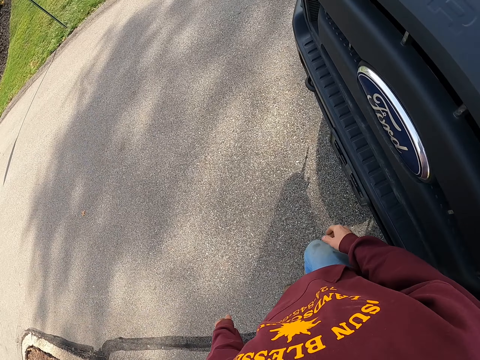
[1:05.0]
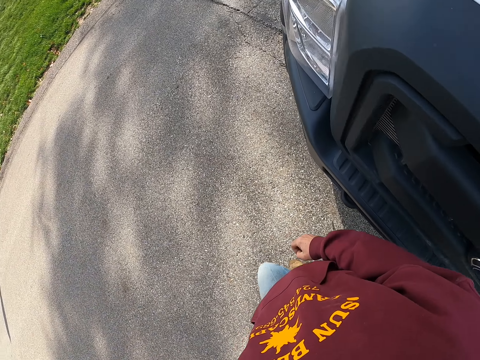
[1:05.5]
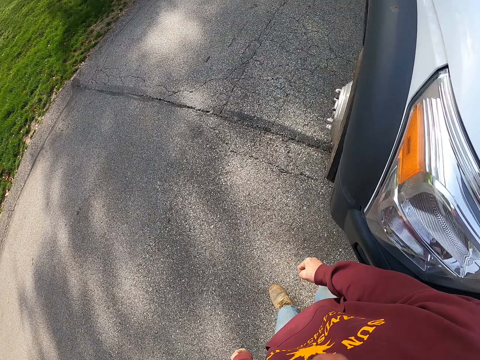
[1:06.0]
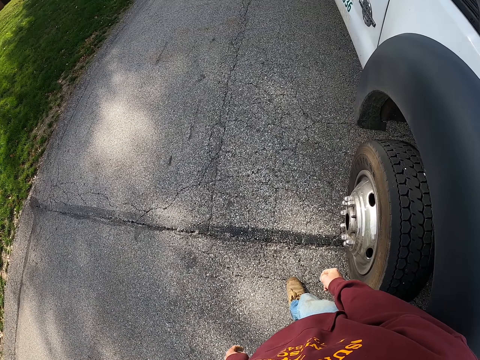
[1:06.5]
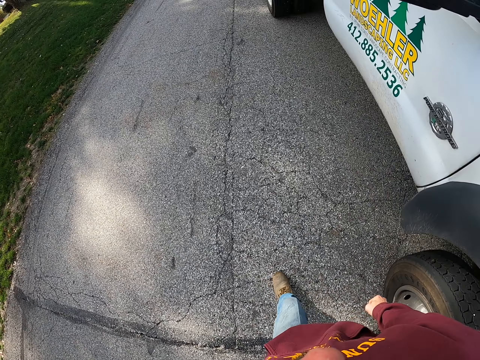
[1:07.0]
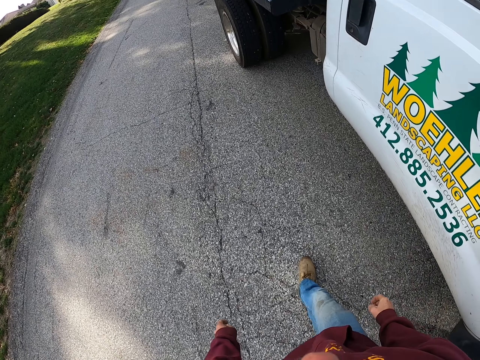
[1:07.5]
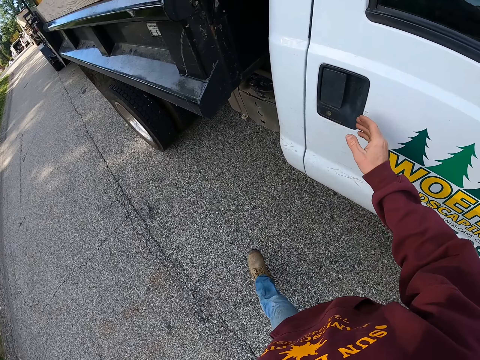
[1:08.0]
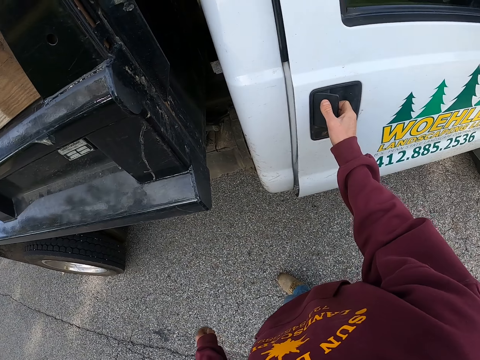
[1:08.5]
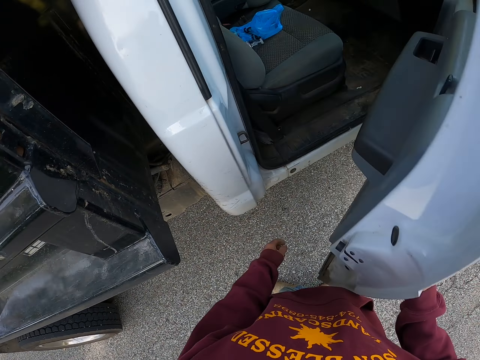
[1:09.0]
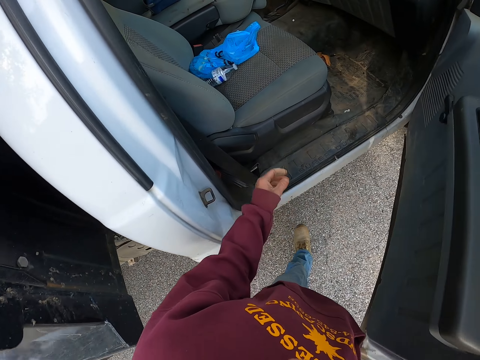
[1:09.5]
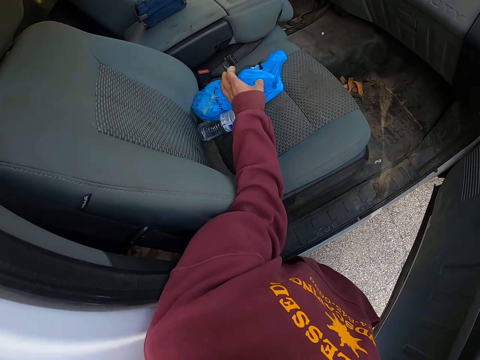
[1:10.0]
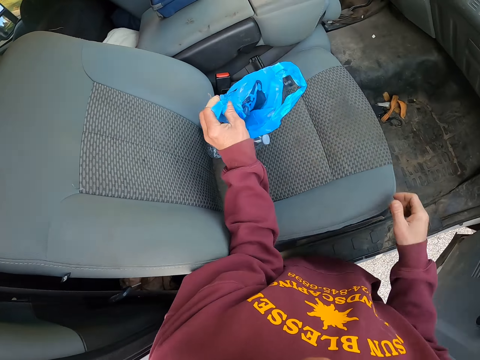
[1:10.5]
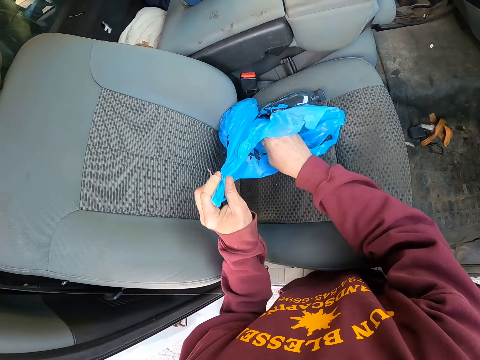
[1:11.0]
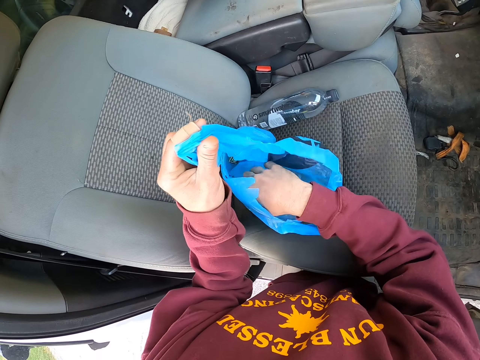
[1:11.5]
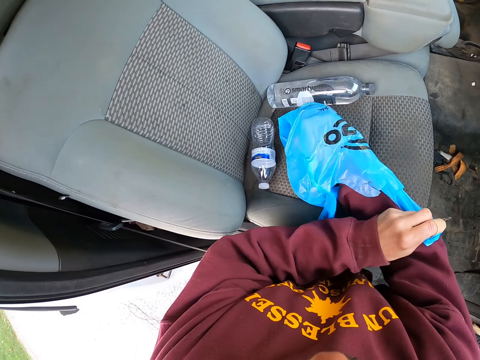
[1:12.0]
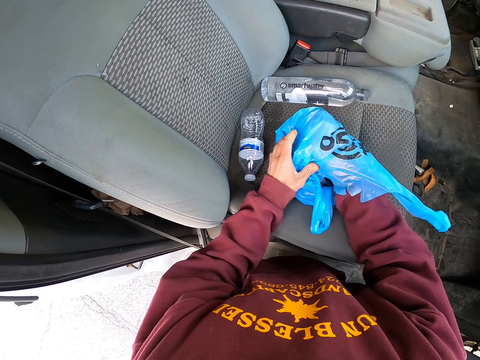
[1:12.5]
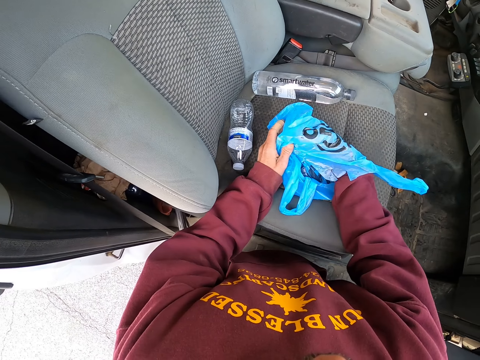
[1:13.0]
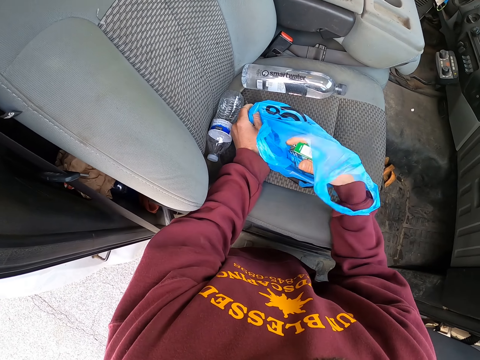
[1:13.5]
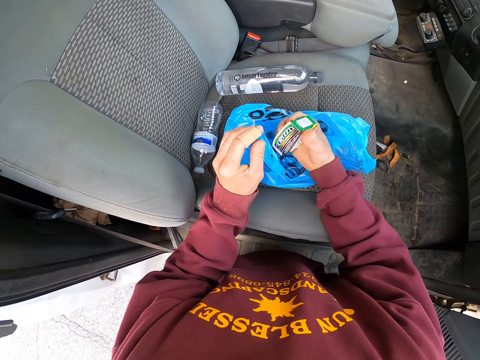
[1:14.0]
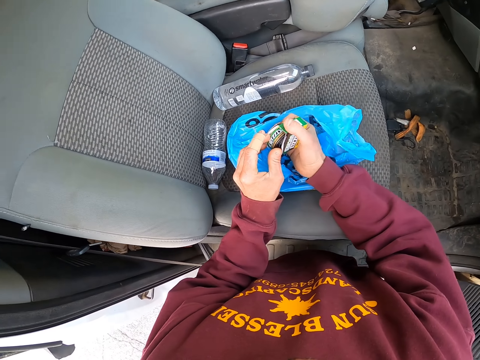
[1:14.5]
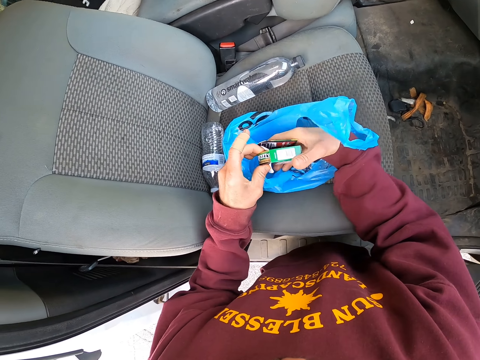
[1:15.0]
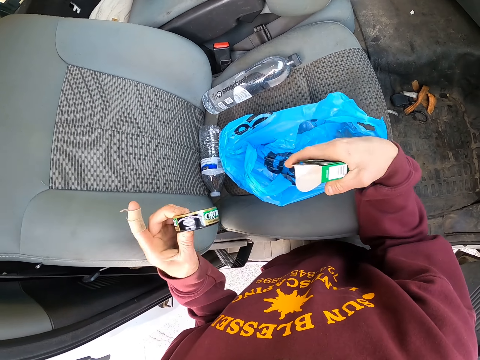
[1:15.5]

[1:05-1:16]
The camera wearer walks on the tarmac road. He opens the truck door. He moves around. He touches a polythene bag on the truck seat and picks up a paper bag. He opens the polythene bag on the truck seat. He puts his hand in the polythene bag. He picks up a round tin or box inside the polythene bag. He removes a container in the box. He opens the box.

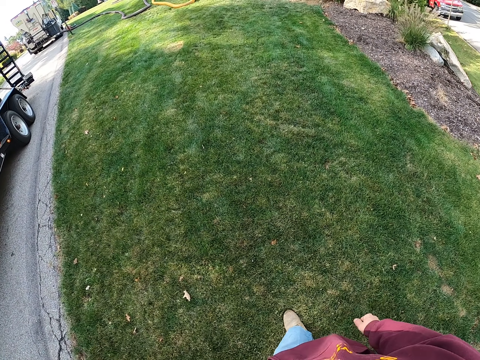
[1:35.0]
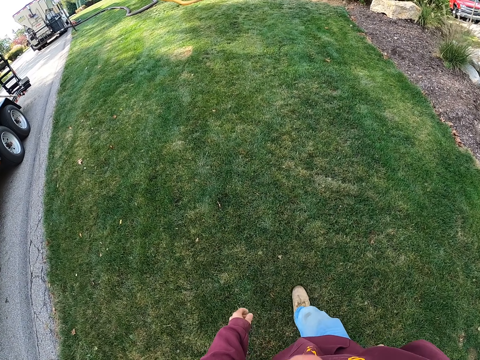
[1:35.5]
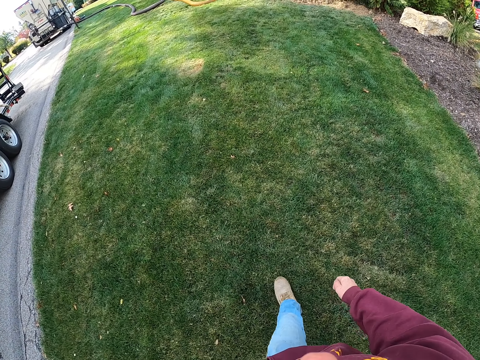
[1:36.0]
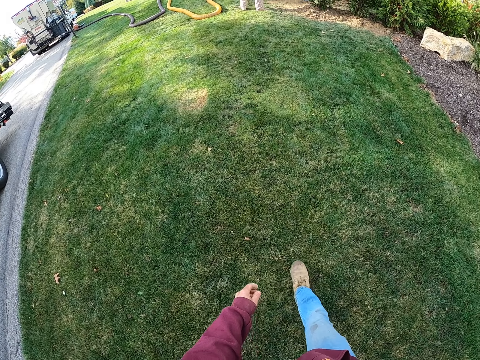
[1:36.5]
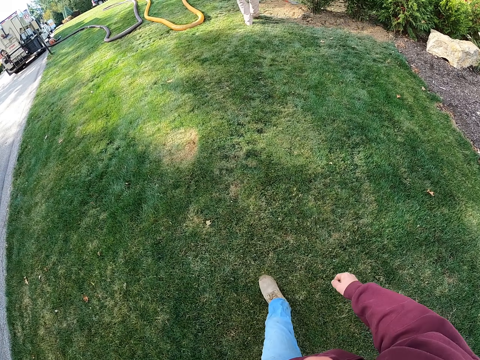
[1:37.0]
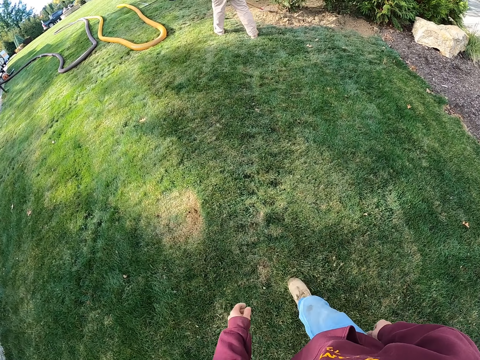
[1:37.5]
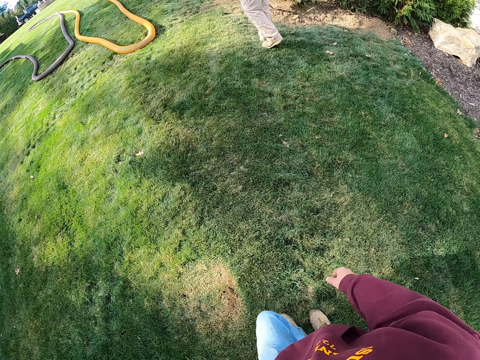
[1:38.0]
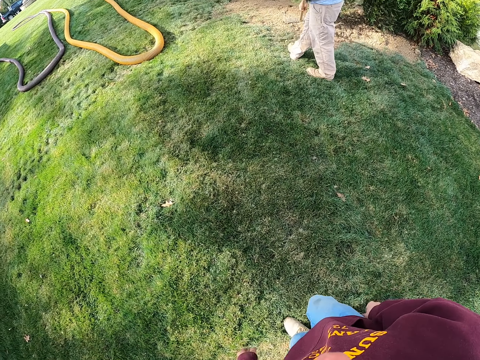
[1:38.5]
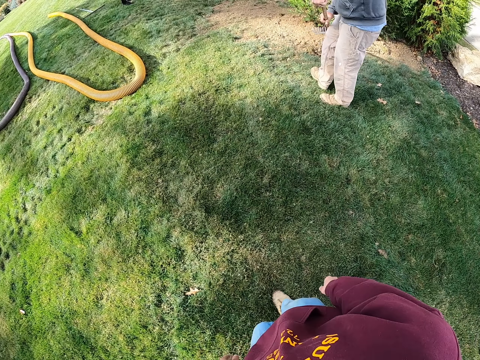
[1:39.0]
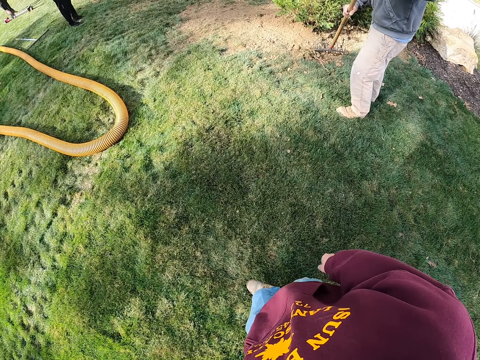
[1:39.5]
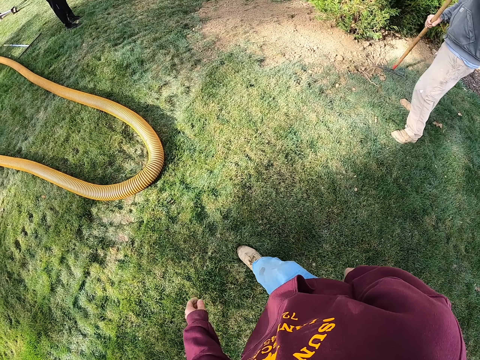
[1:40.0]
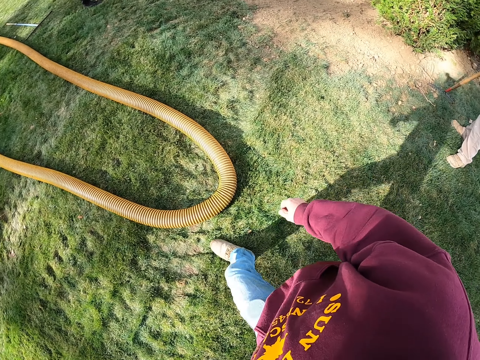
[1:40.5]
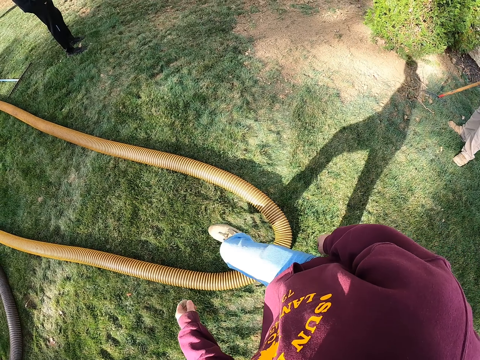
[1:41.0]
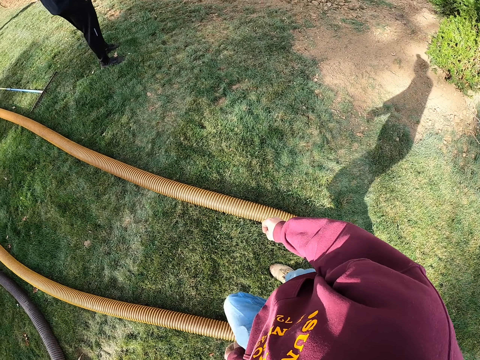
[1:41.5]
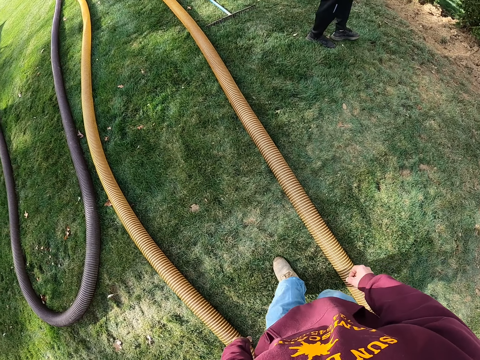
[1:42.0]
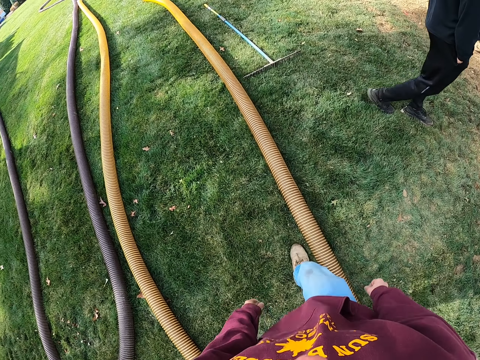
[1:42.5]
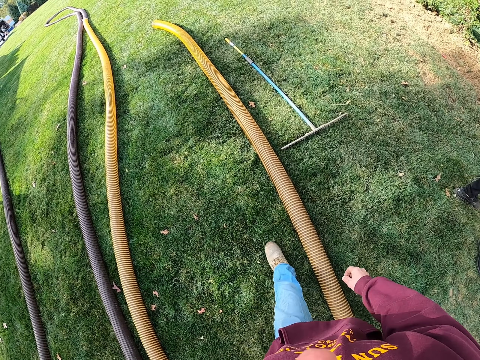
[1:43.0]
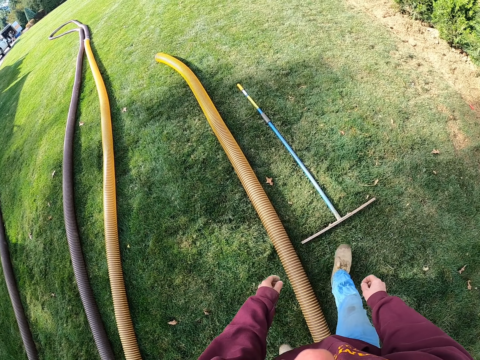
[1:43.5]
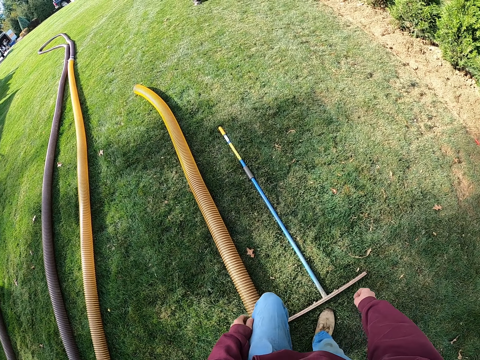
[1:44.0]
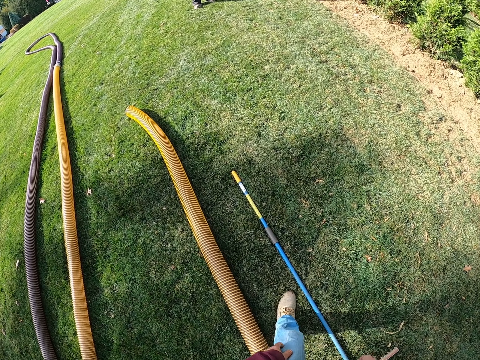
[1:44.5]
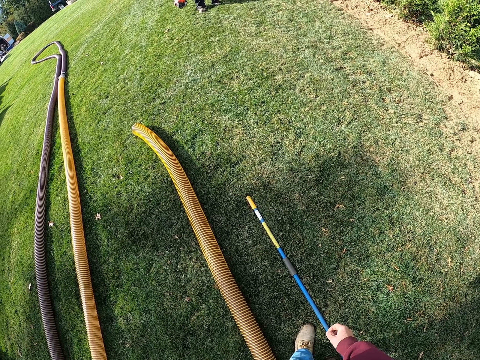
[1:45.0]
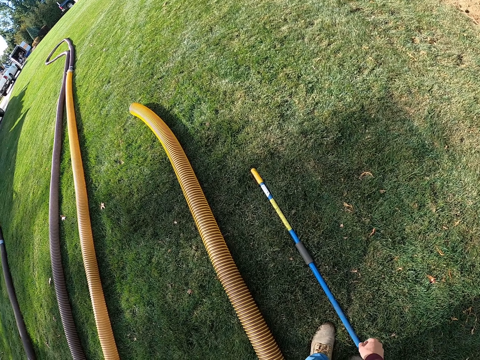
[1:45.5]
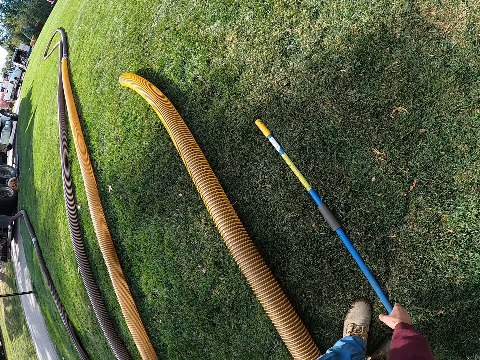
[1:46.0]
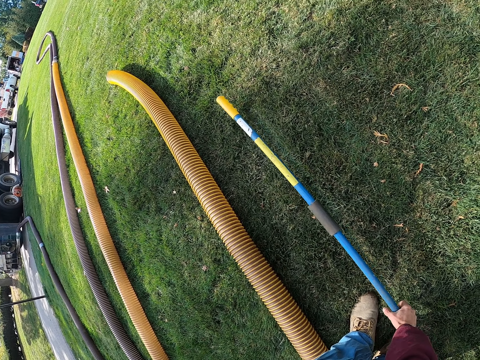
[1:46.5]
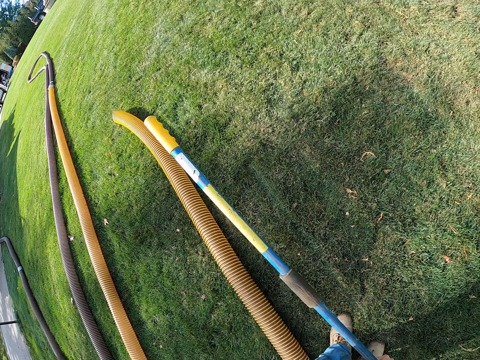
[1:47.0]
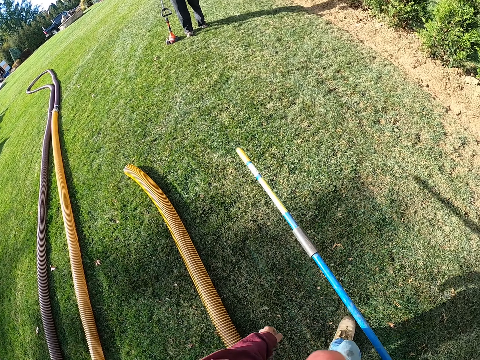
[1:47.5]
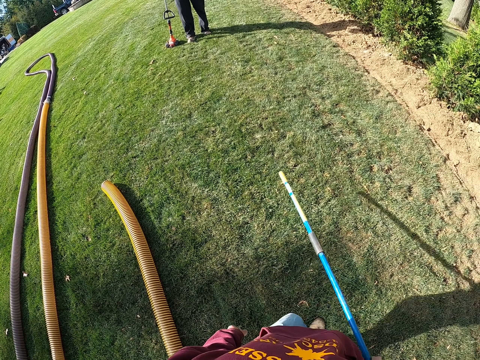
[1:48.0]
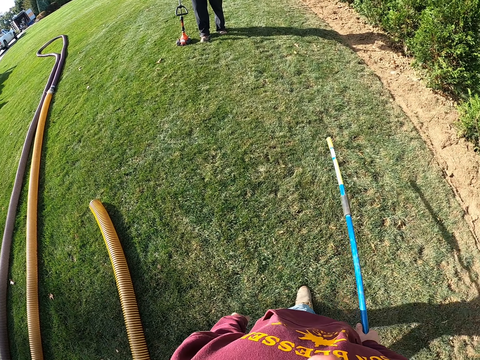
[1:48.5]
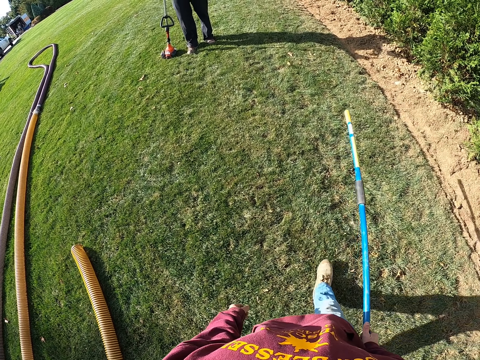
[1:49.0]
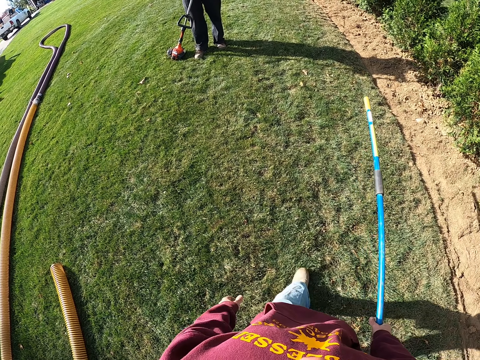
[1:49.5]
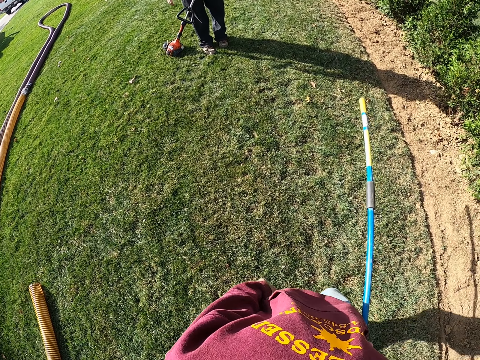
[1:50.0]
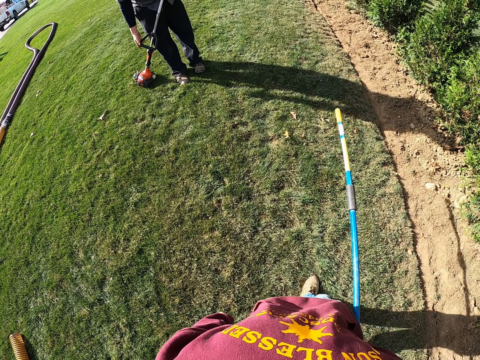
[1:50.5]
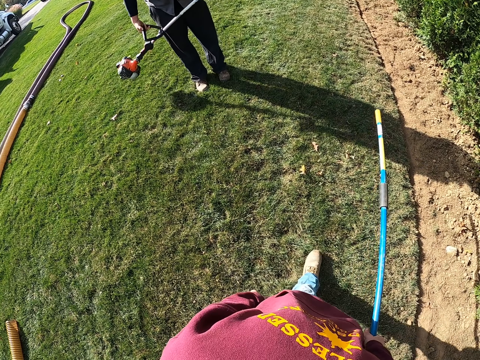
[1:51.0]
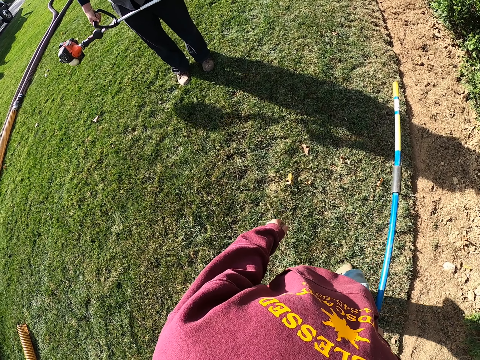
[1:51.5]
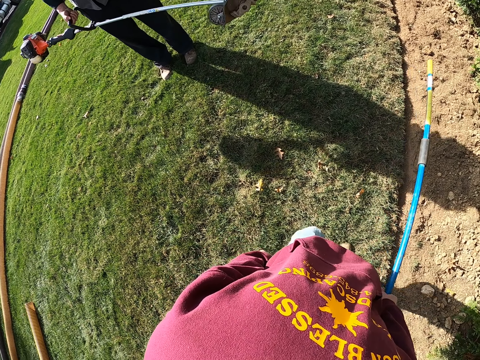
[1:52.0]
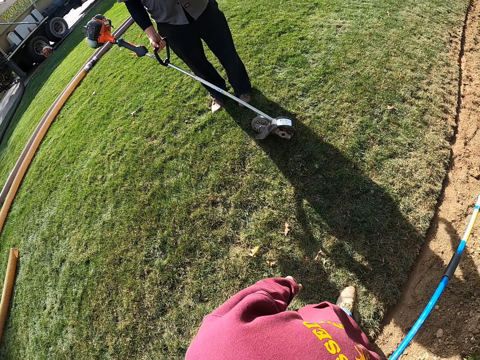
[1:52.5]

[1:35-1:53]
A man crashes soil with a rake. The camera wearer walks over the pipe. Another man puts a grass cutter on the ground. The camera wearer bends downwards. They pick up a rake on the ground. They stand up. The other man stands close to the camera wearer. The camera wearer walks on the grass. The other man lifts the grass cutter from the ground.
